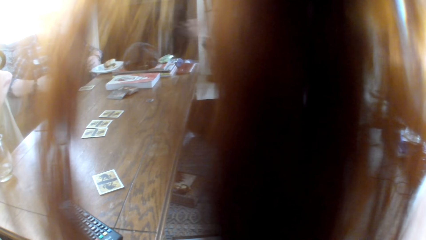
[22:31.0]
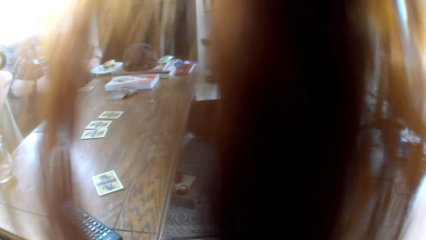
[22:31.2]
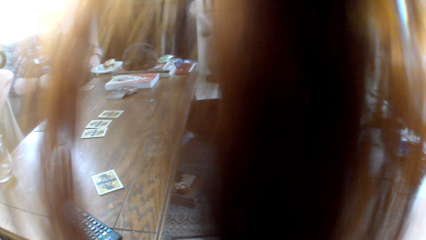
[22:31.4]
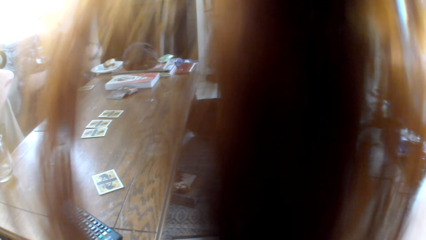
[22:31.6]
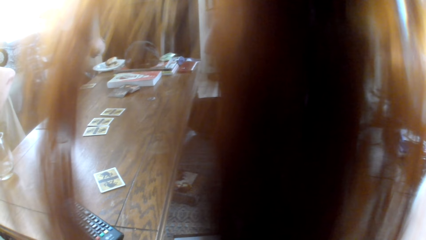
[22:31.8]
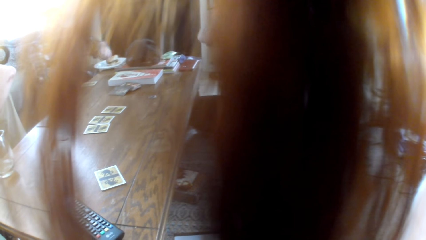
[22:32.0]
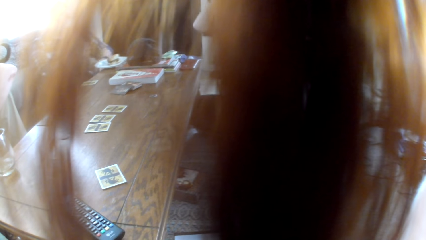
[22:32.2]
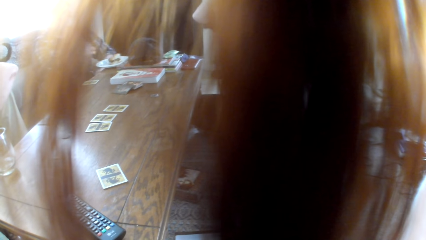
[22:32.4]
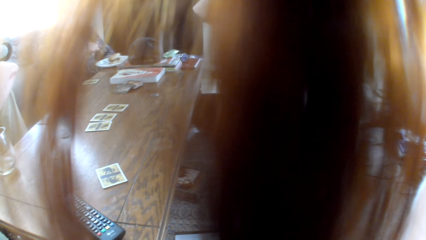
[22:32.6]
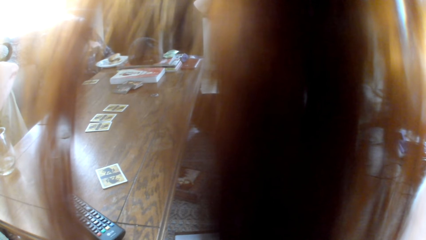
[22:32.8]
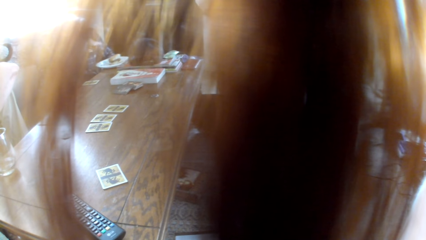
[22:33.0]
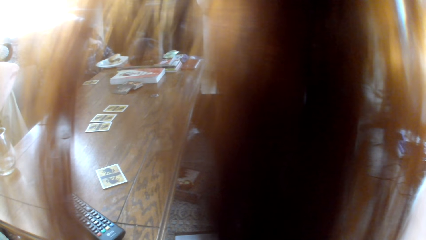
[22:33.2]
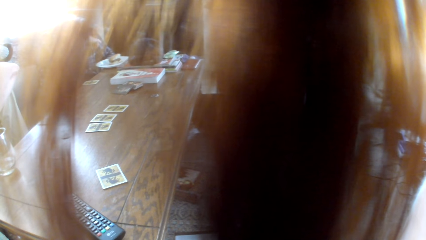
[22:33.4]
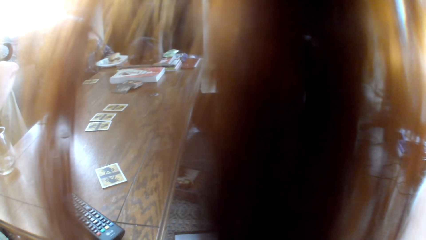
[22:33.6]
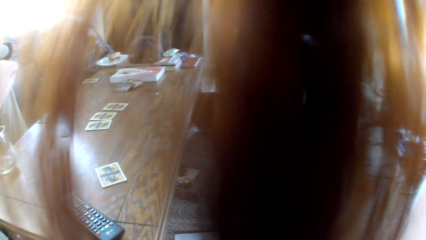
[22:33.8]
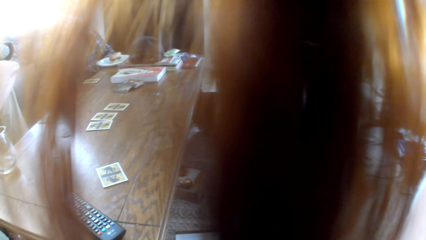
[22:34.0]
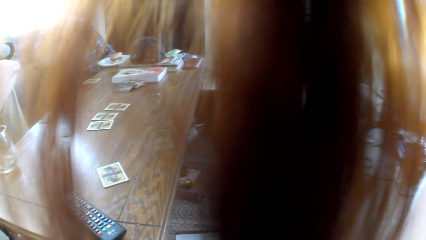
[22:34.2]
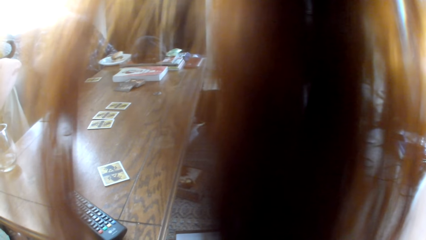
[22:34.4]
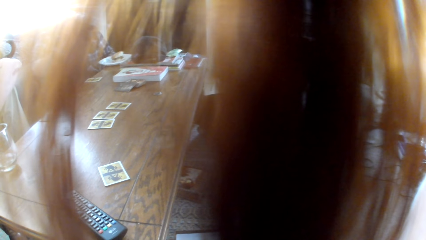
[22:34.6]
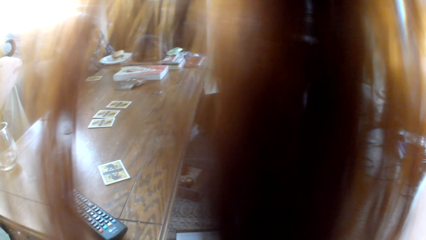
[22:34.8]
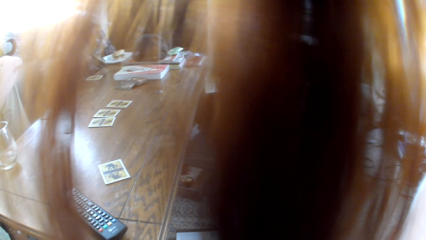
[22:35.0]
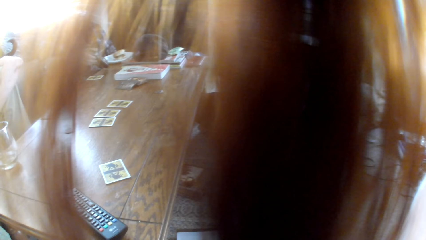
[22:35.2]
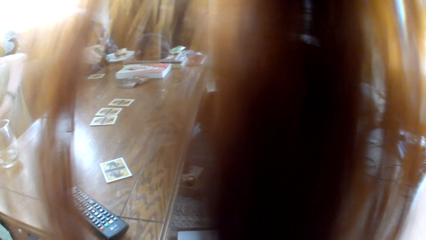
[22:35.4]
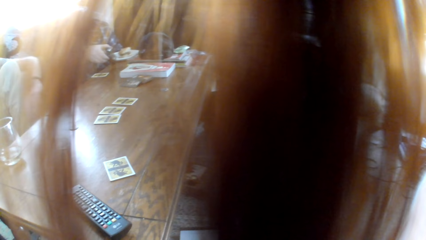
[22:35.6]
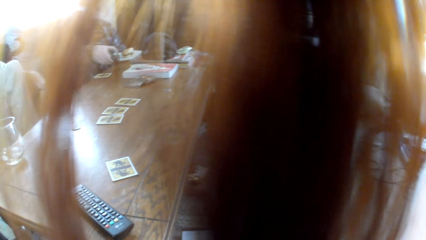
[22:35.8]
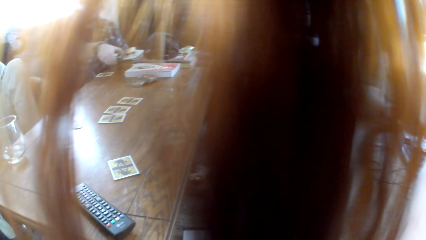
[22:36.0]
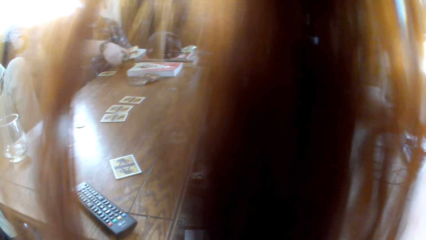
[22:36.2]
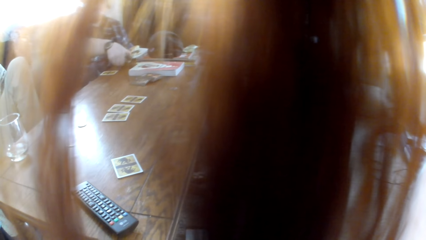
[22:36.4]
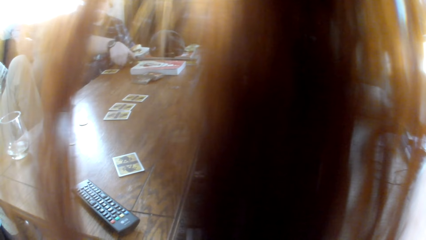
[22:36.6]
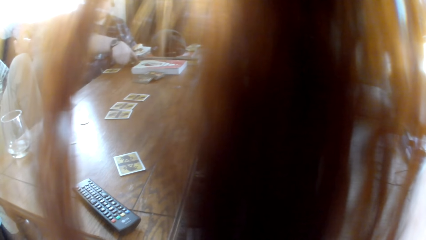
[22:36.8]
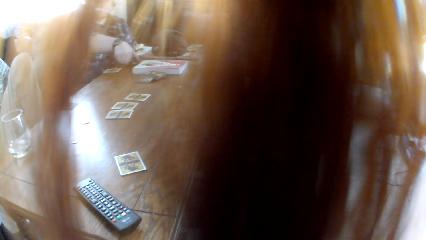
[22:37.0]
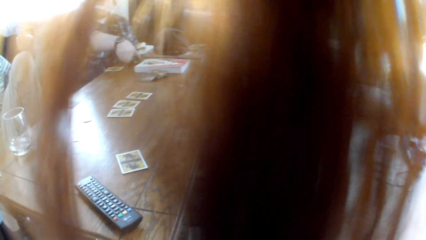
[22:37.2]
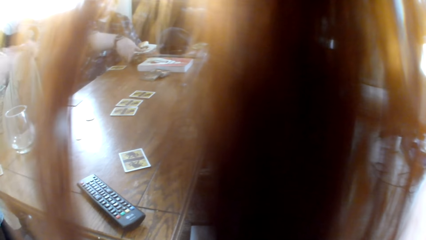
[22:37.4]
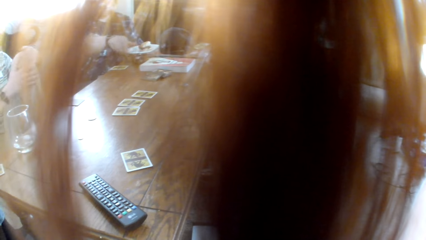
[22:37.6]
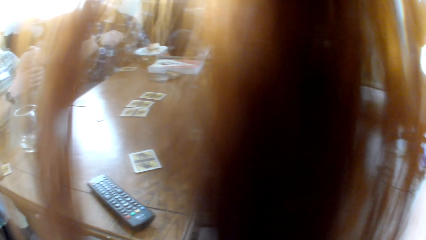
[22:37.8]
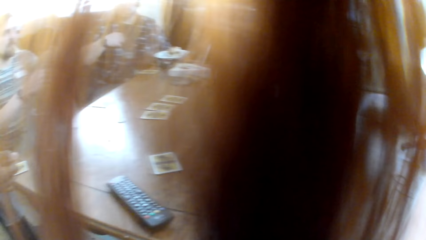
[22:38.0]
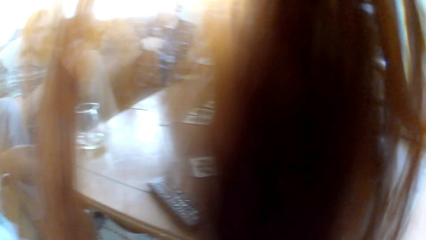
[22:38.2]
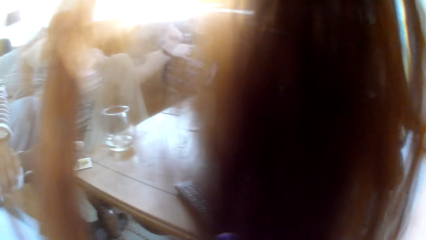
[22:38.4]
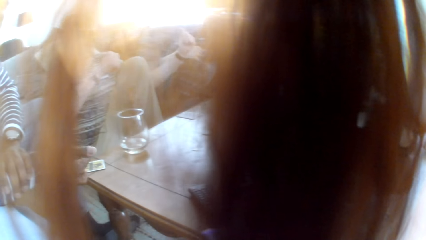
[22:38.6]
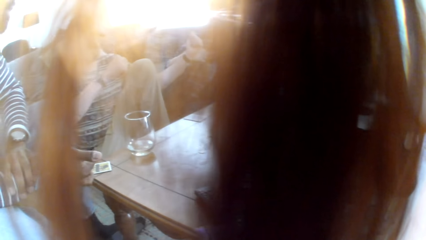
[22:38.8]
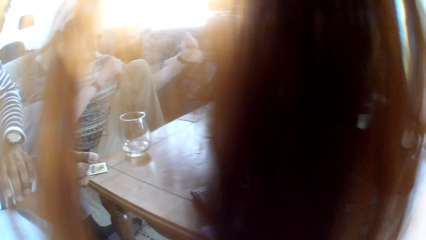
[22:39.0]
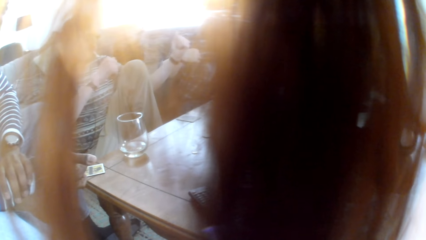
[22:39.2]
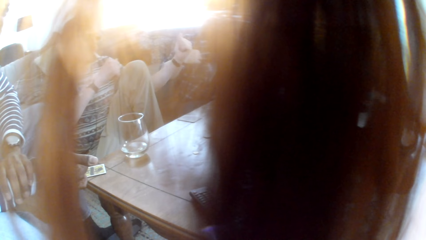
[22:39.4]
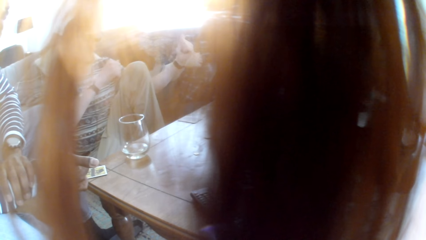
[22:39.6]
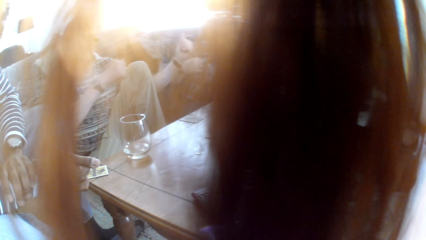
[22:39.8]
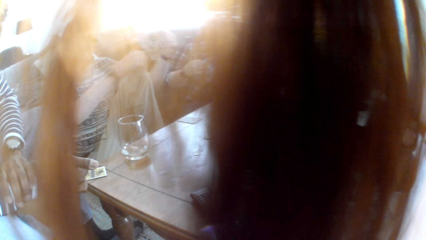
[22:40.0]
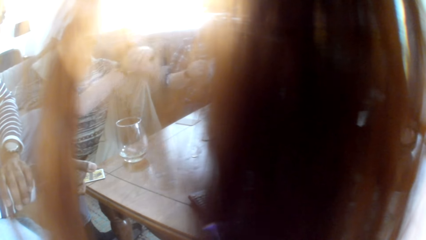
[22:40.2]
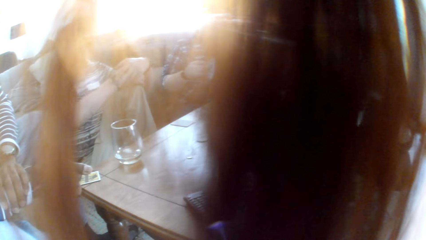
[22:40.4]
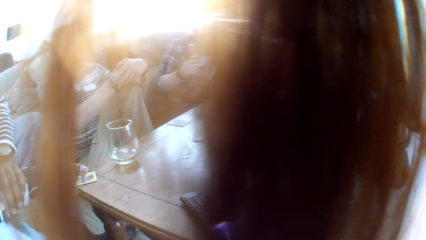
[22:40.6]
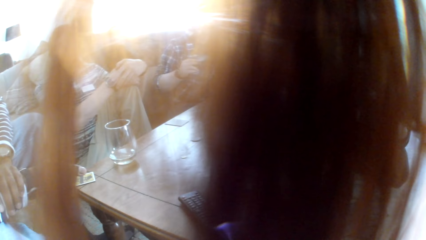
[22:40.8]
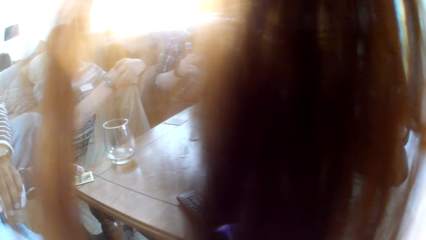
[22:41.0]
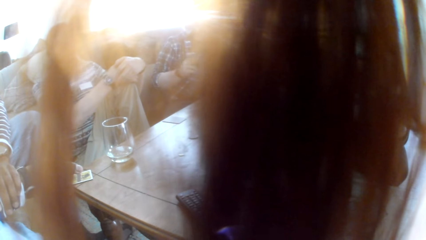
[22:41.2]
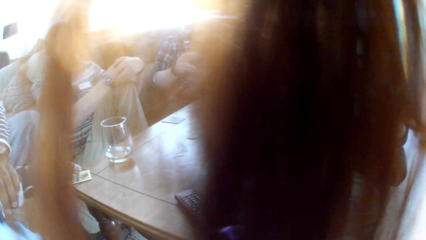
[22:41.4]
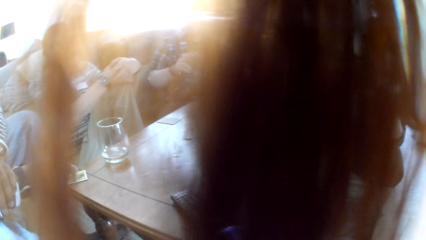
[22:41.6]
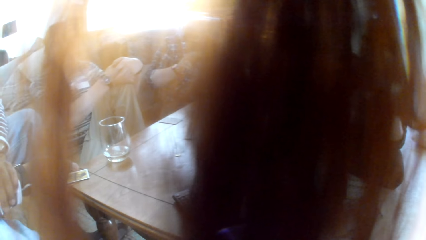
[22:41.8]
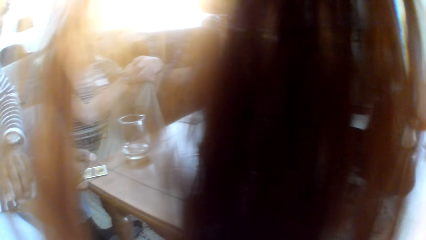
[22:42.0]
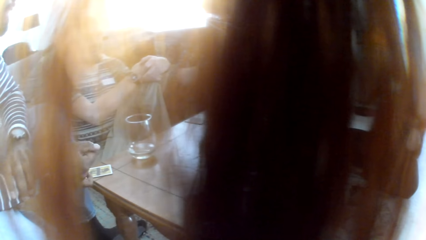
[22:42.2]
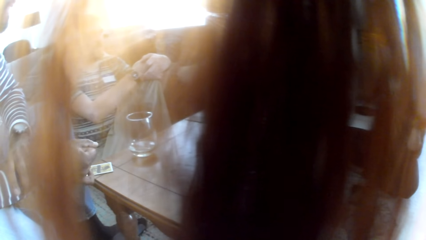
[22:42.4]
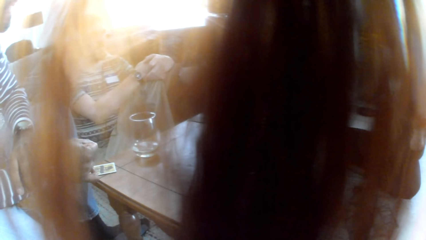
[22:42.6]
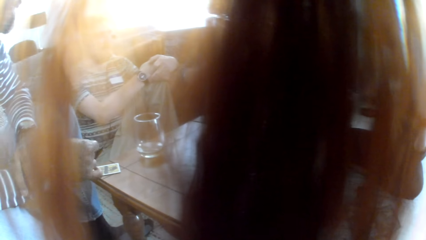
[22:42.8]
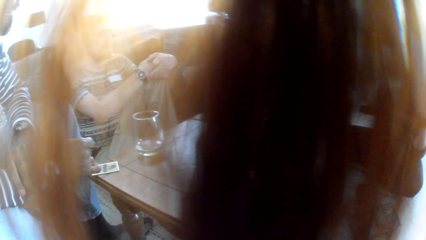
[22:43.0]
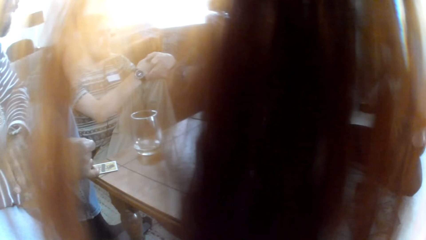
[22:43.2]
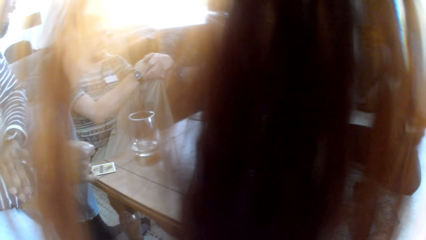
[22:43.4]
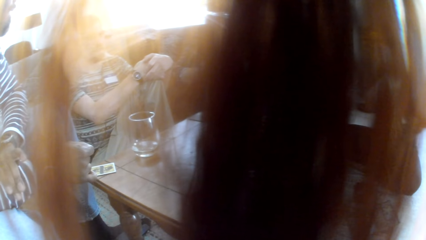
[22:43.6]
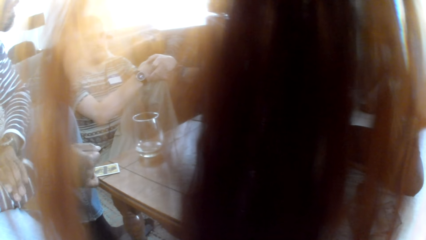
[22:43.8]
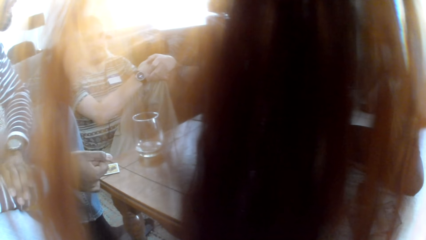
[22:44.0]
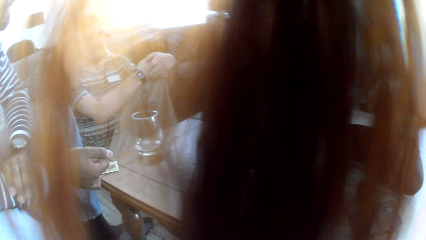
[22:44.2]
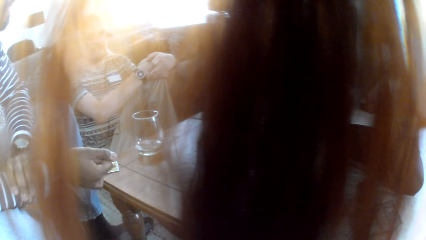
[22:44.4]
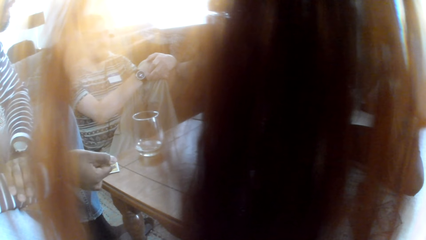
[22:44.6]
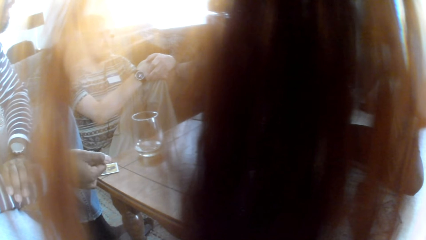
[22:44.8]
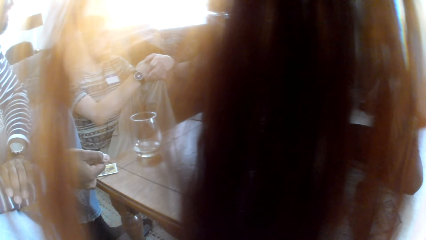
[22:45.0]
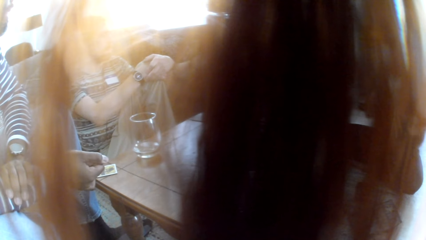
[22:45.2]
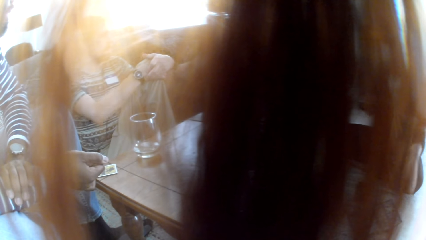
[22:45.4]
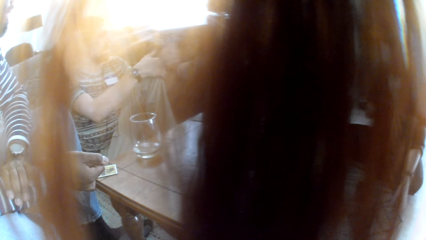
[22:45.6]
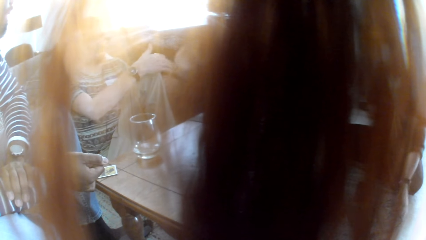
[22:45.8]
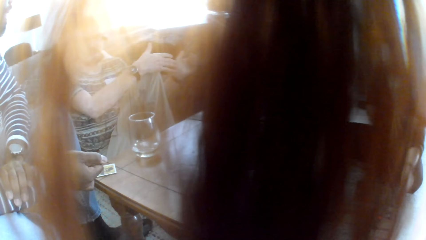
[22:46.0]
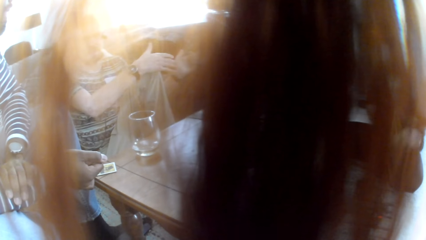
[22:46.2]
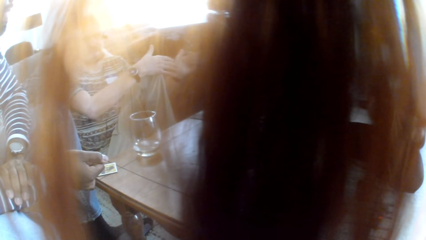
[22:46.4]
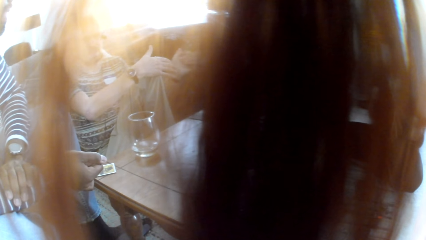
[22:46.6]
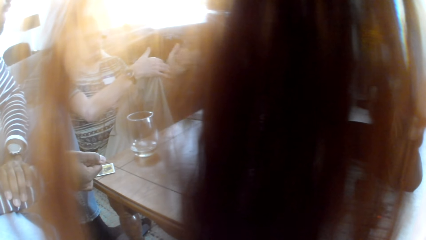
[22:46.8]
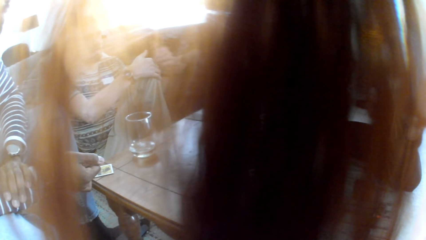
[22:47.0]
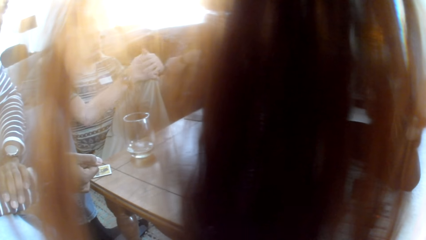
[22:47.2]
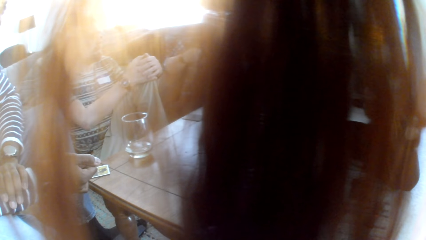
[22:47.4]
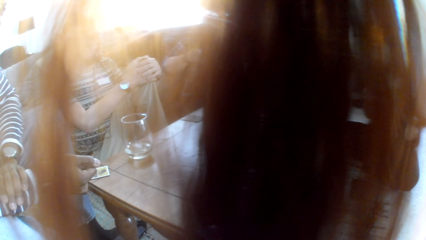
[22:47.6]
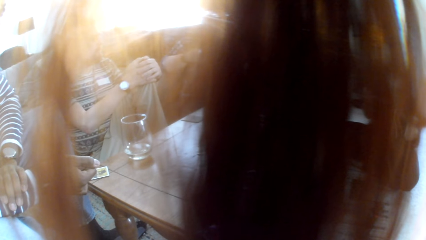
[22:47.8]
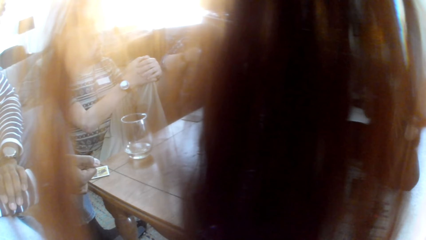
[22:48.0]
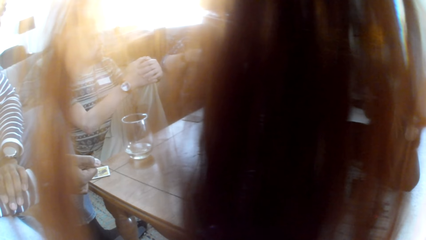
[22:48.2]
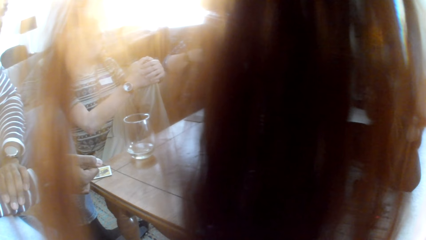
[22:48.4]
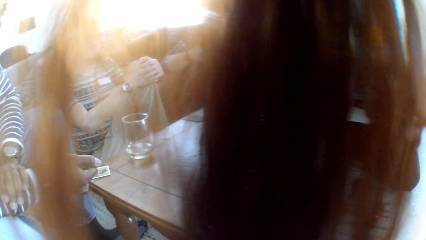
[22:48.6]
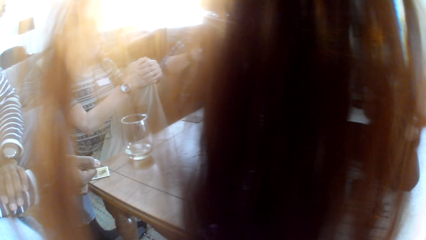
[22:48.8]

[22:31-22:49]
A woman demonstrates with hands. A man puts down the phone. The man dials the phone. Another man talks to the people in the room. The other man demonstrates by hand.
